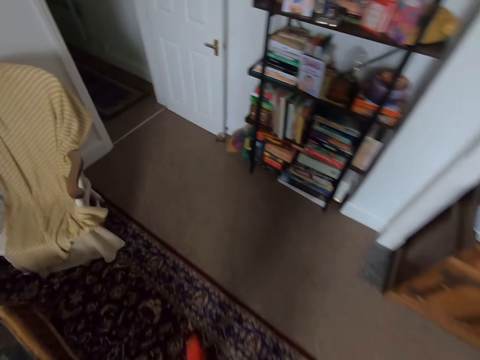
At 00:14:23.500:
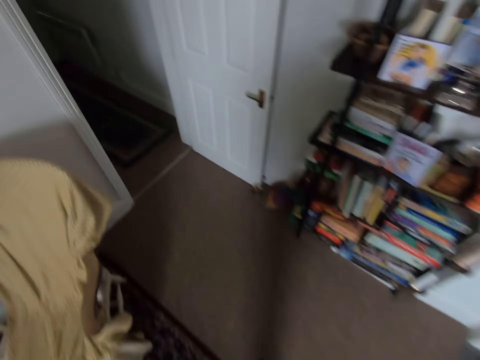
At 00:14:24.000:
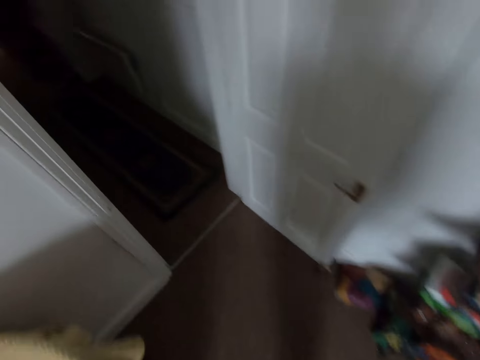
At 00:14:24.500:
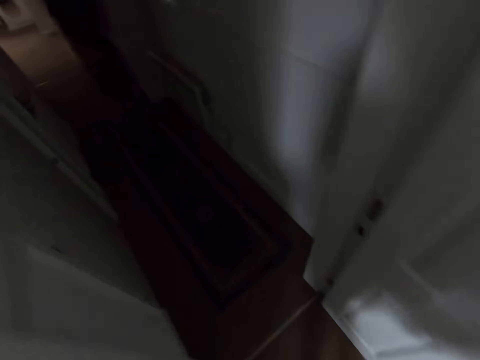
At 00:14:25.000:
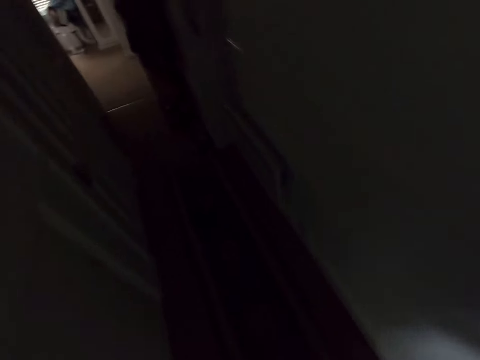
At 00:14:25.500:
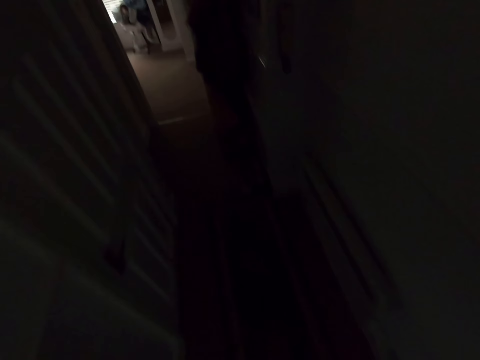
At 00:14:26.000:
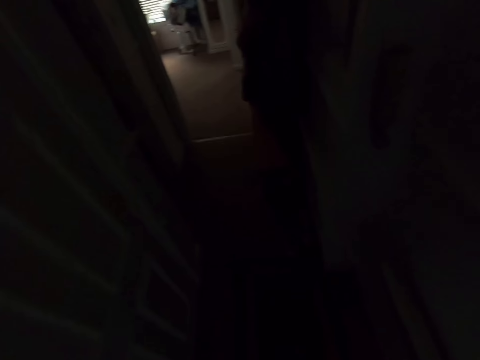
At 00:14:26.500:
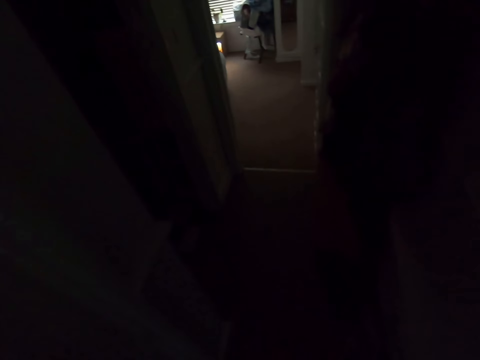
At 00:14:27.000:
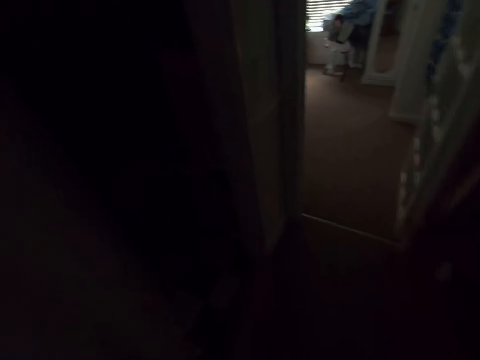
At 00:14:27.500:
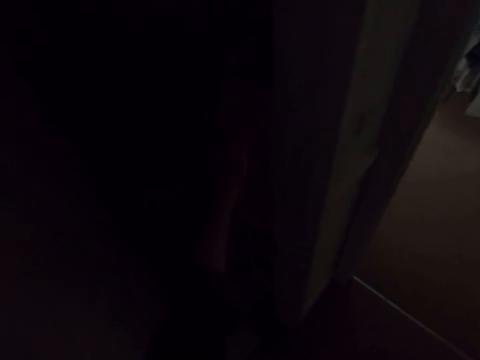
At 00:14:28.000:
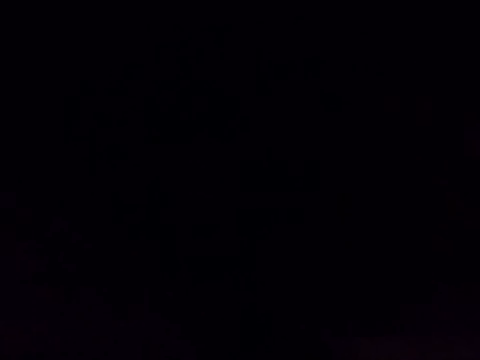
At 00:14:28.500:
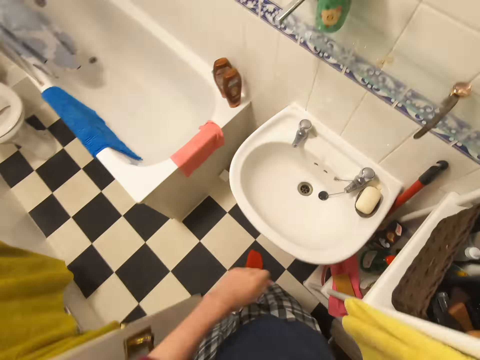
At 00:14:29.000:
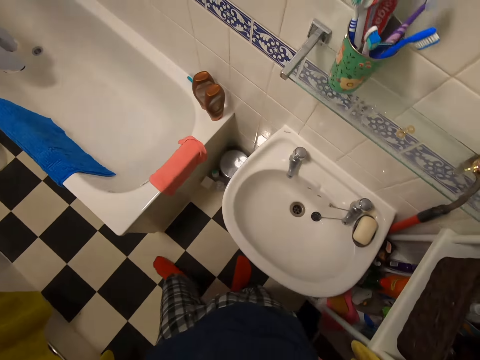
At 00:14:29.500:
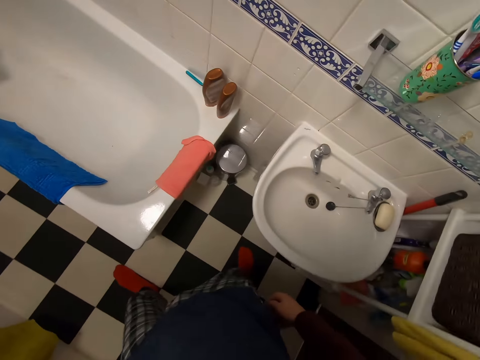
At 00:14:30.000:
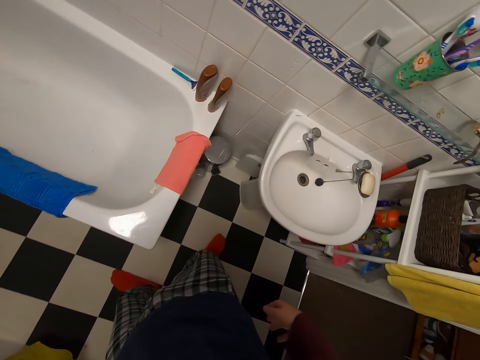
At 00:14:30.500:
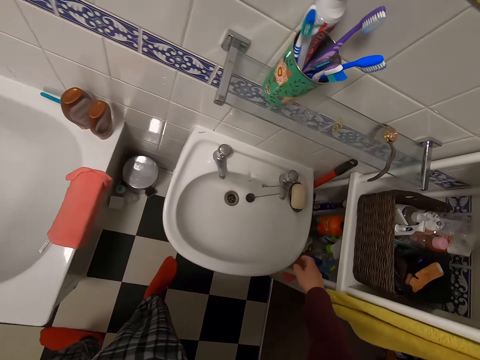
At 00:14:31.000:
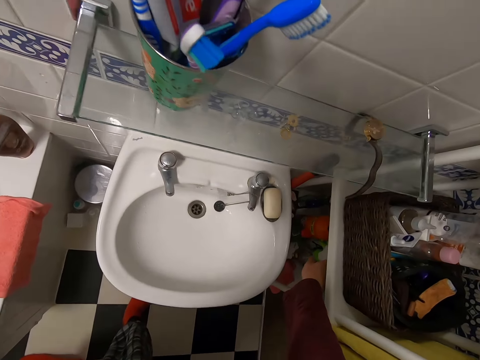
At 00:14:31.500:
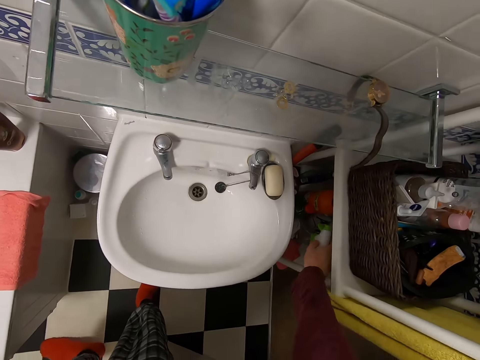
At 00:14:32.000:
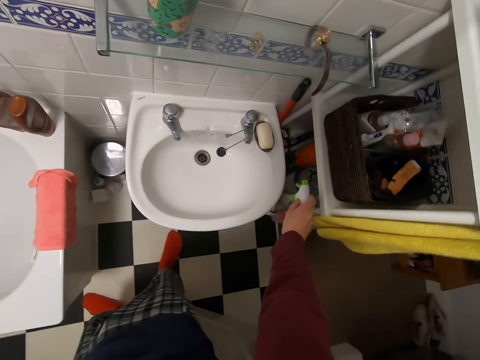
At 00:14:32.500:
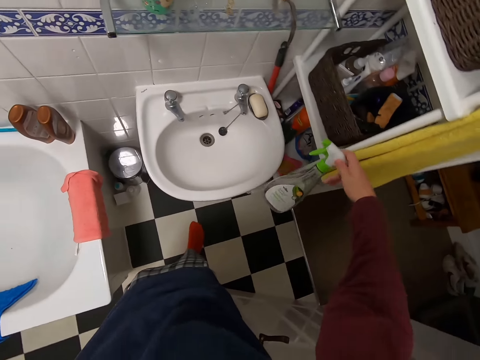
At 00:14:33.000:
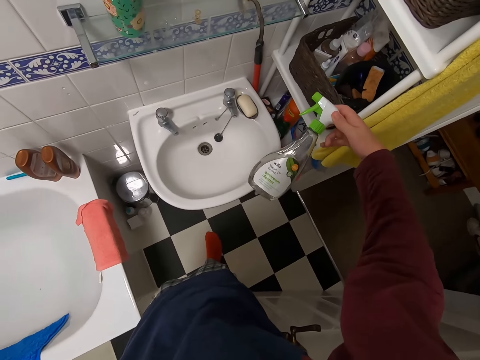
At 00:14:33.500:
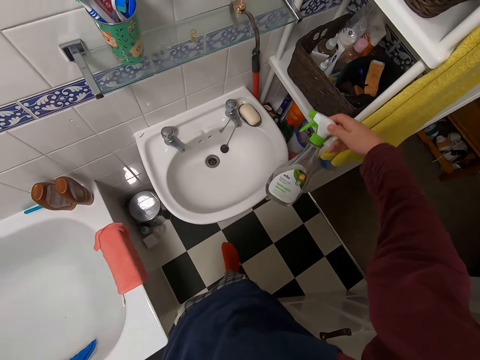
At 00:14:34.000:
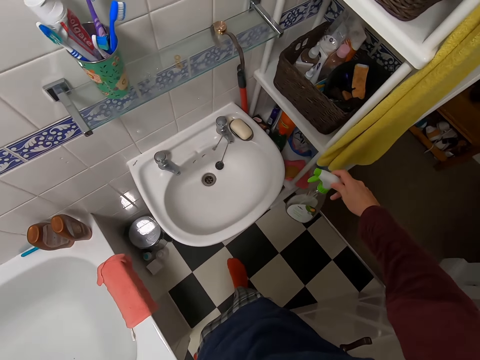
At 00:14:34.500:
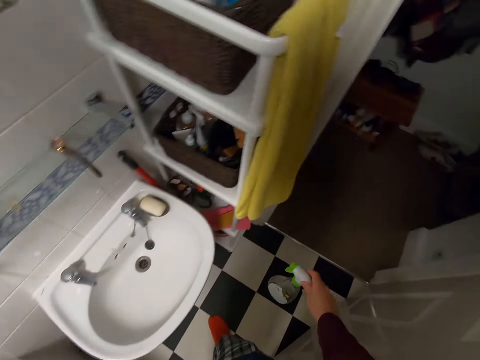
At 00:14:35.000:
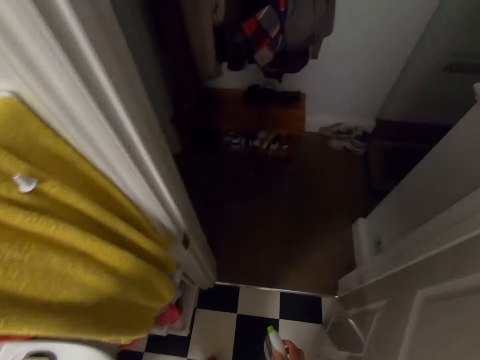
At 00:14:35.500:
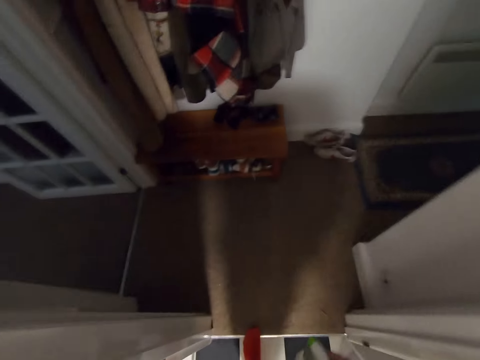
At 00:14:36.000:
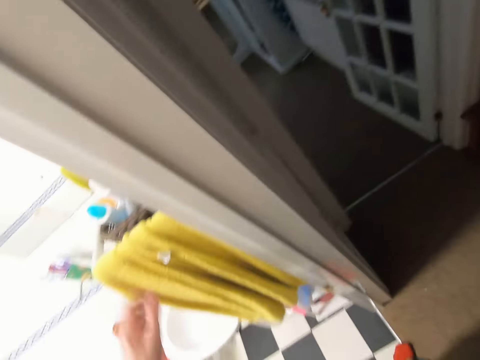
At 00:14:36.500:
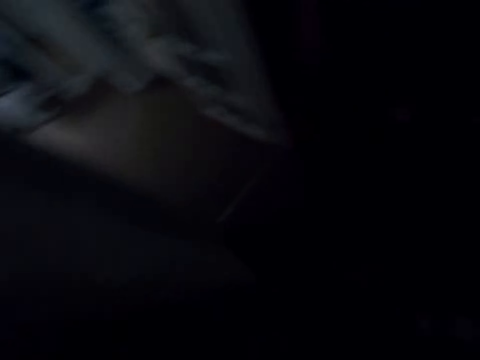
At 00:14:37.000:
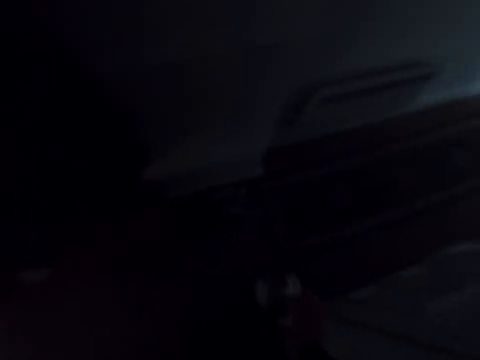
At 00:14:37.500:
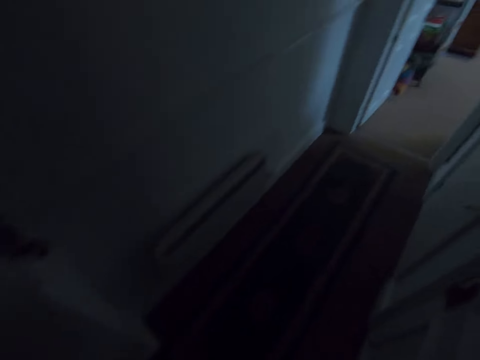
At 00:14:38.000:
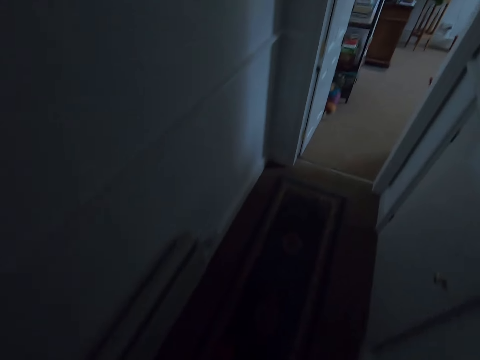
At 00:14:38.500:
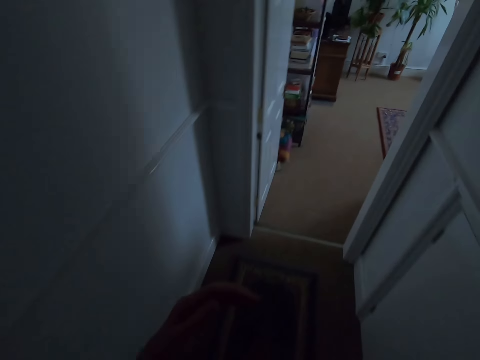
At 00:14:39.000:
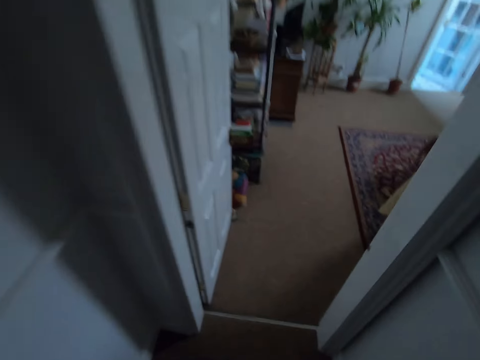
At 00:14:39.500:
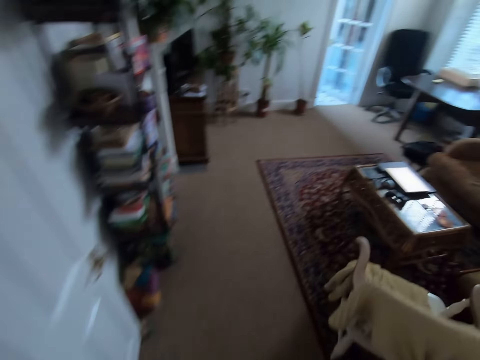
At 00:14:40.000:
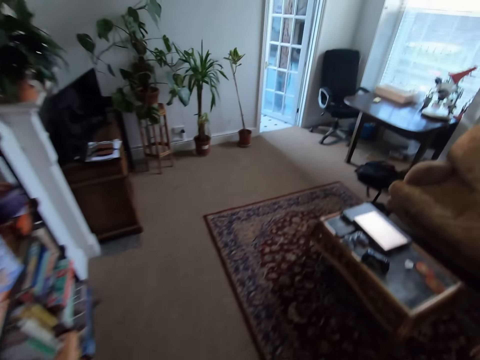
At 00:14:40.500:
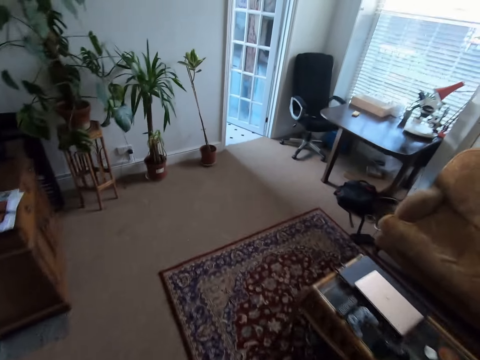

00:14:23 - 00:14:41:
The camera wearer turns on the light. They touch a spray bottle. They pick up the spray detergent. They walk back. They turn off the lights. They move around.

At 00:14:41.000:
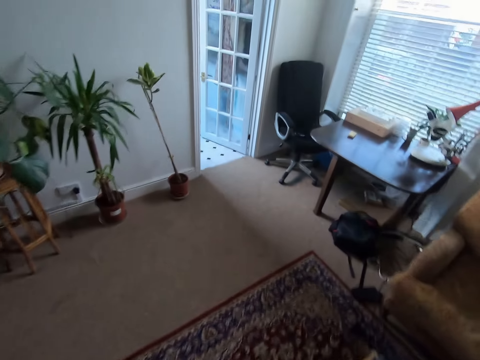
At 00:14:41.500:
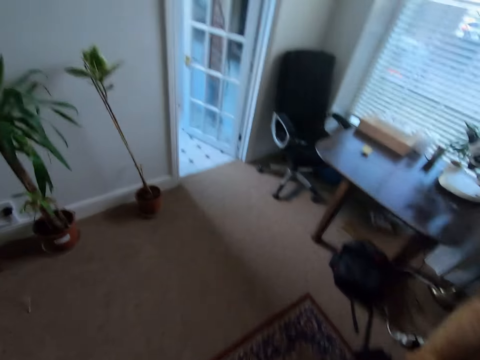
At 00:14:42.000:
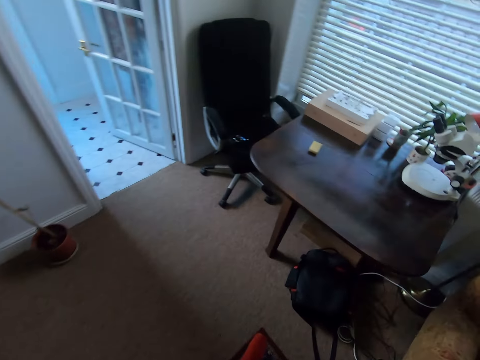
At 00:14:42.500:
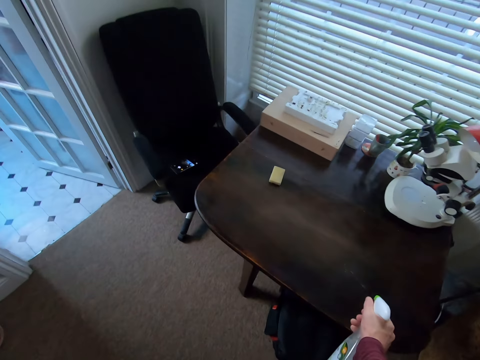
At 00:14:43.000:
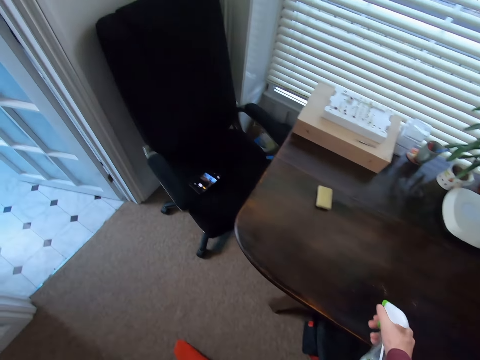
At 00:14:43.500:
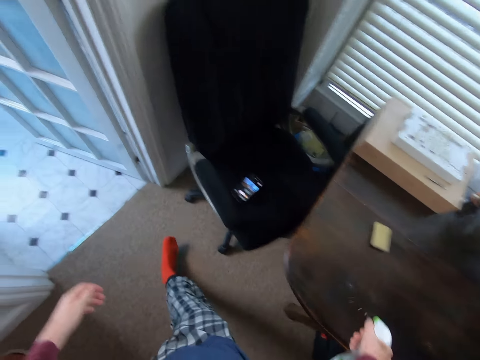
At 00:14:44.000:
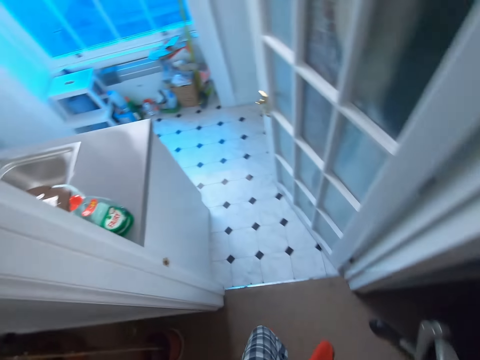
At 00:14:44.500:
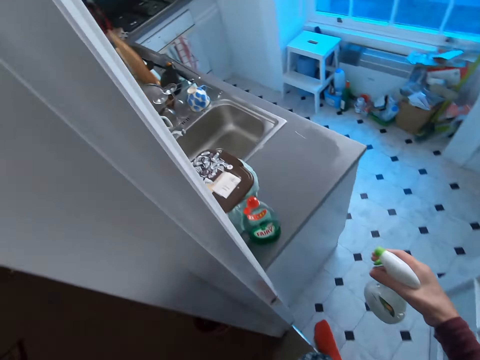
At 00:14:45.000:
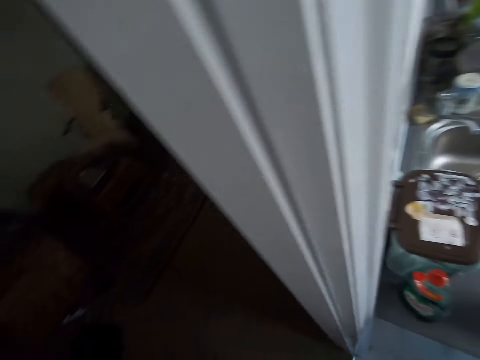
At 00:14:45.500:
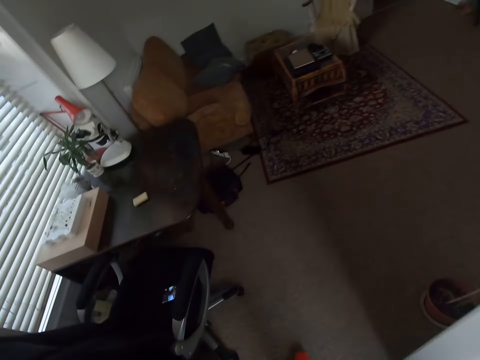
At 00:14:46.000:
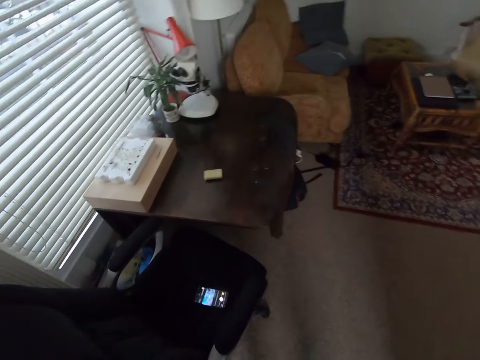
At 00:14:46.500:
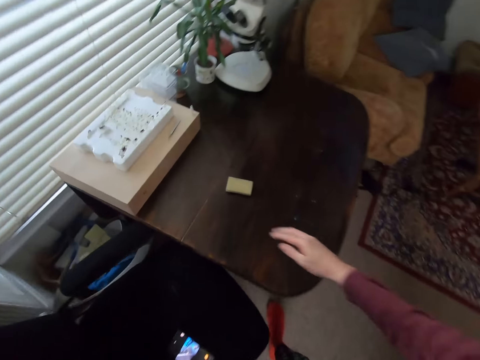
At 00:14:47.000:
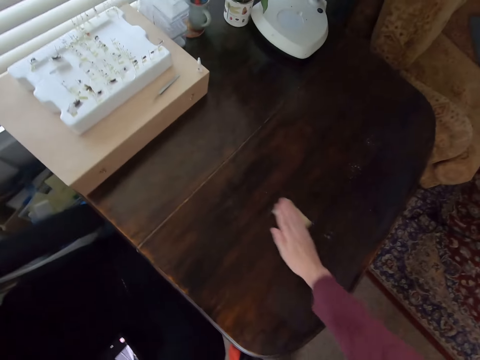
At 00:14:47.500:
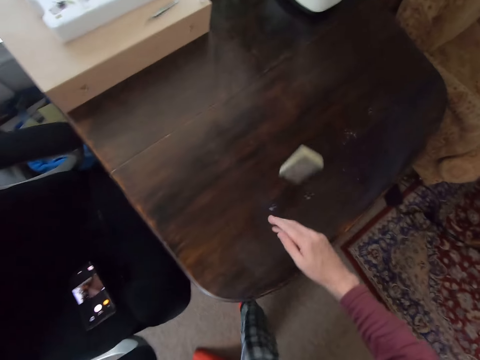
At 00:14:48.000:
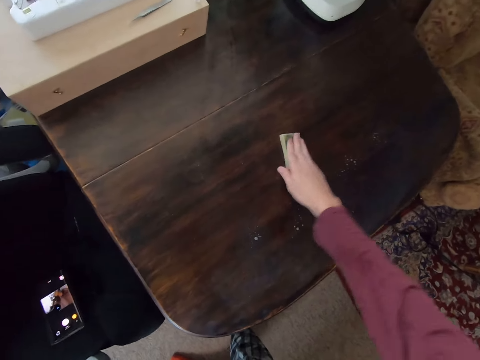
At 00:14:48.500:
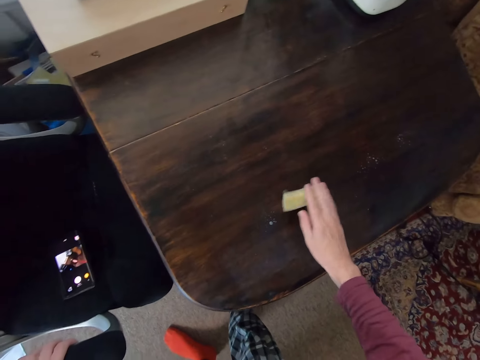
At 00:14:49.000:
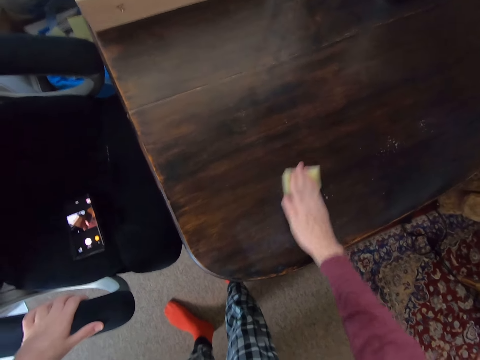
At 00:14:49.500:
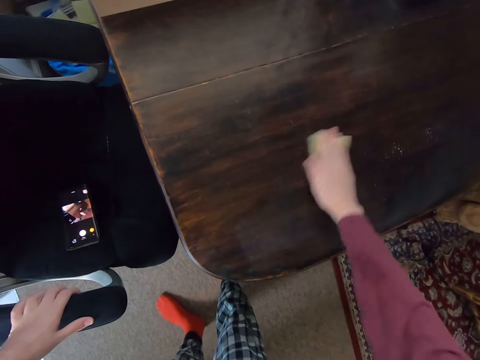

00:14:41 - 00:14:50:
The camera wearer sprays the table. They move around. They put the spray detergent in the sink. They move around. They rub the table. They clean the table.
